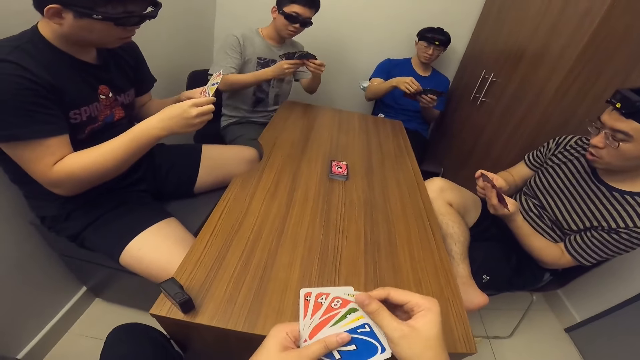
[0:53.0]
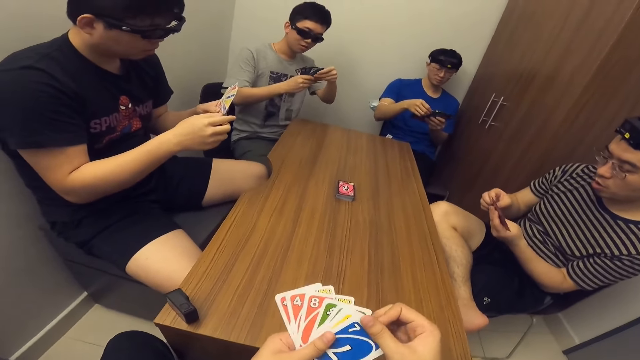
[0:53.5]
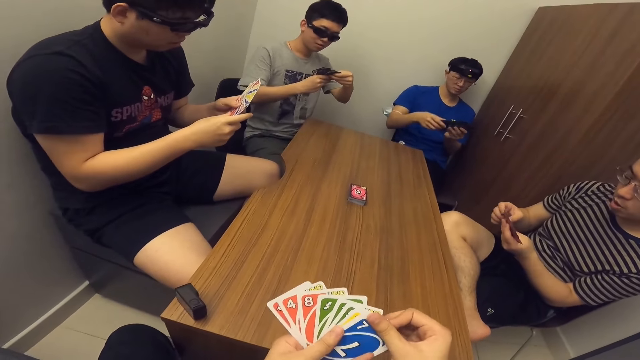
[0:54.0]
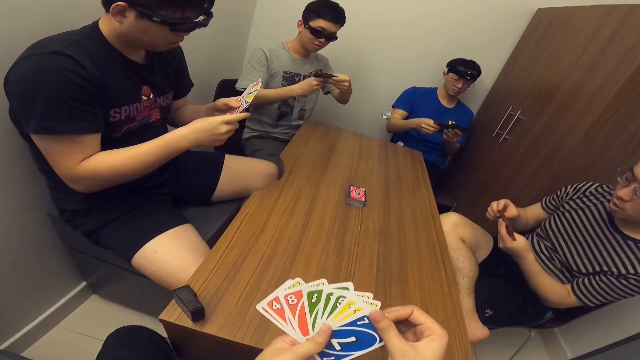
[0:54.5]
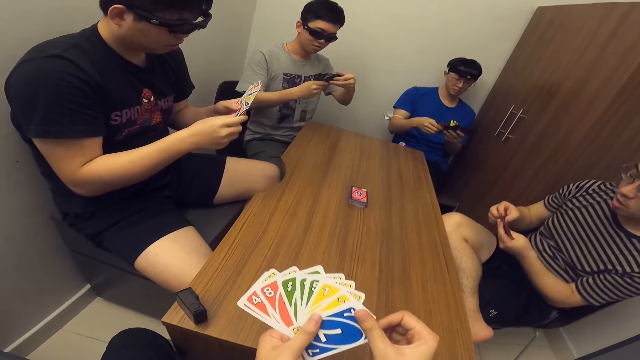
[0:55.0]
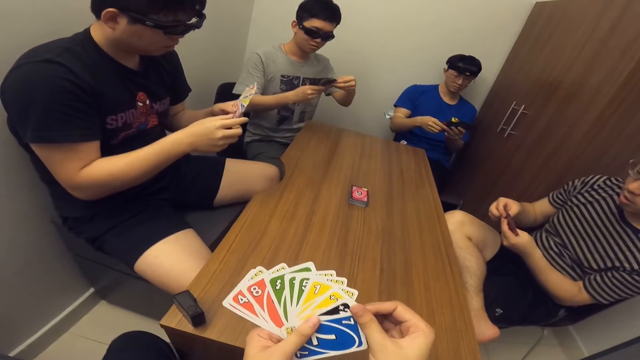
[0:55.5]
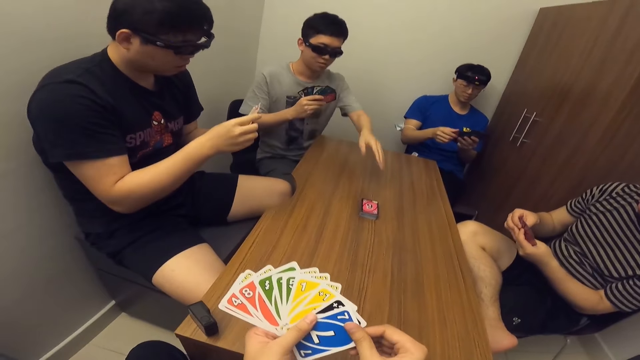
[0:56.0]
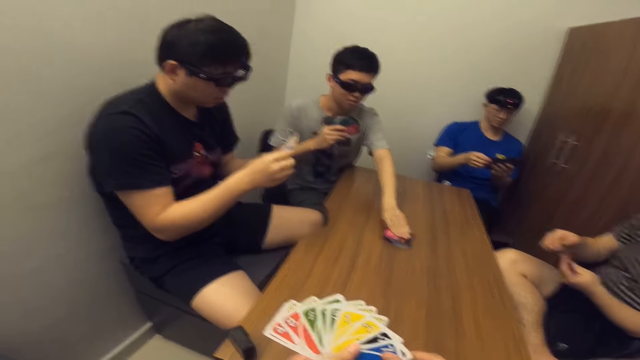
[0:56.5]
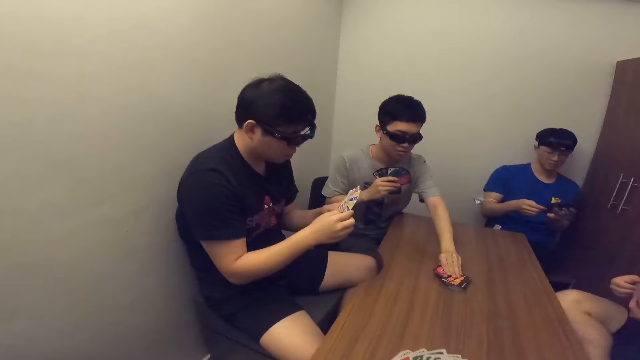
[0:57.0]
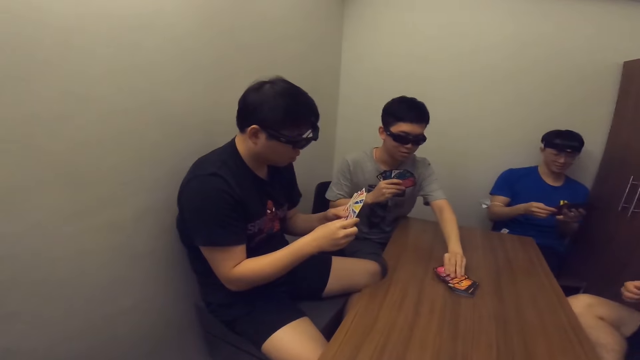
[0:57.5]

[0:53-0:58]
A man picks two cards from the deck of cards on the table with his left hand. The man touches the cards on the table.

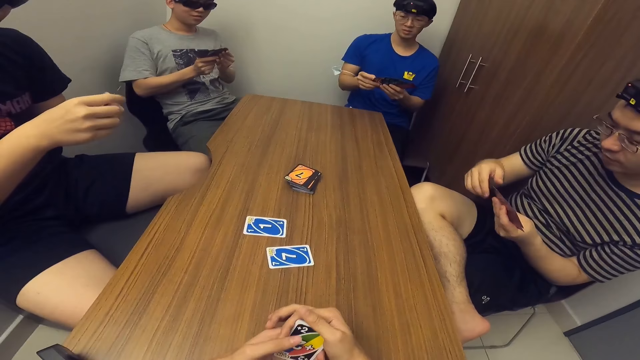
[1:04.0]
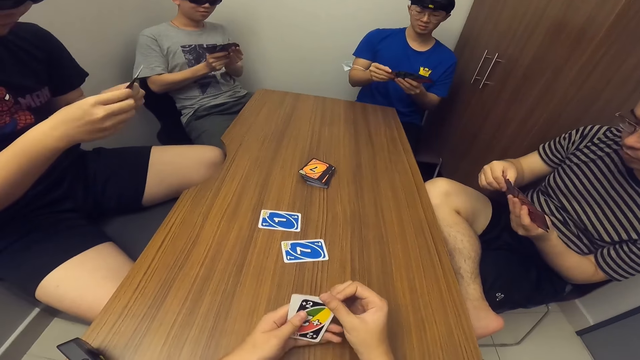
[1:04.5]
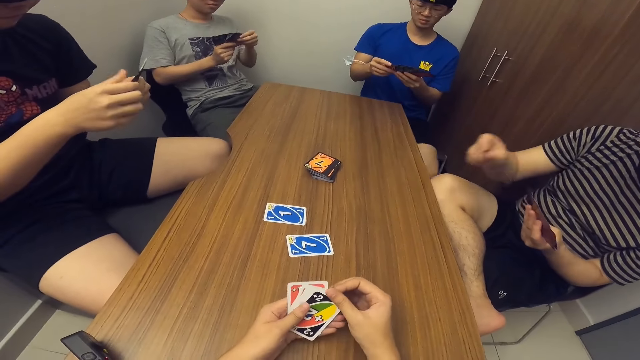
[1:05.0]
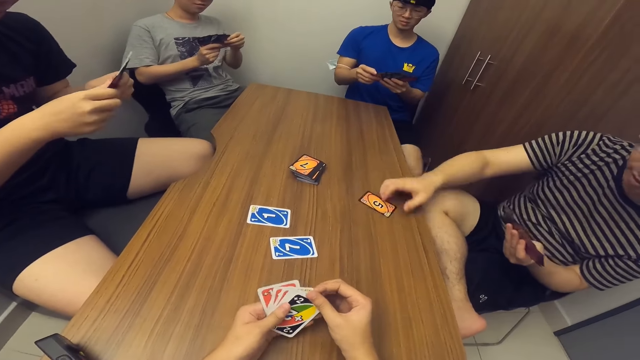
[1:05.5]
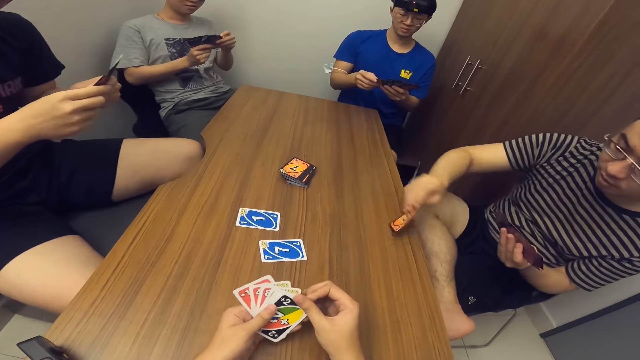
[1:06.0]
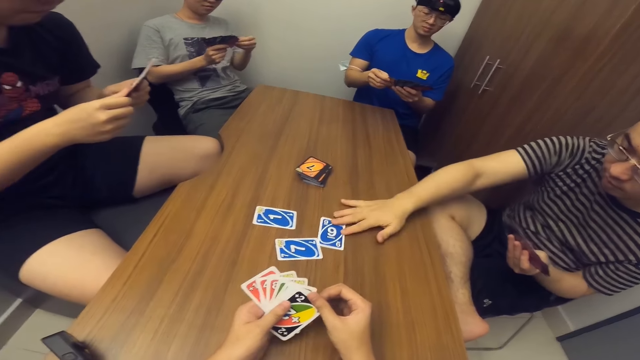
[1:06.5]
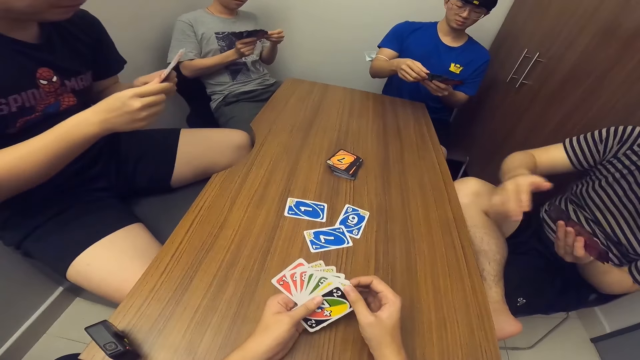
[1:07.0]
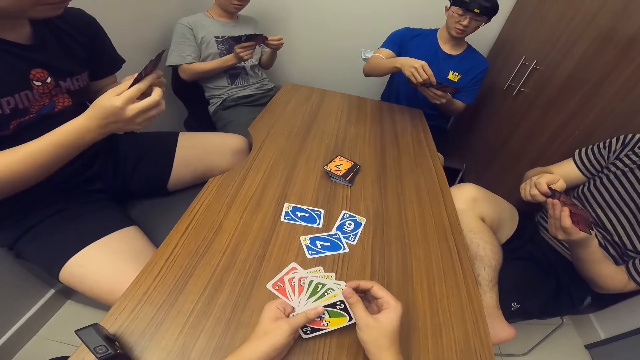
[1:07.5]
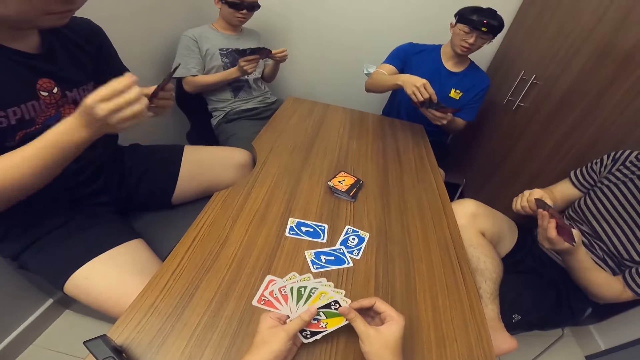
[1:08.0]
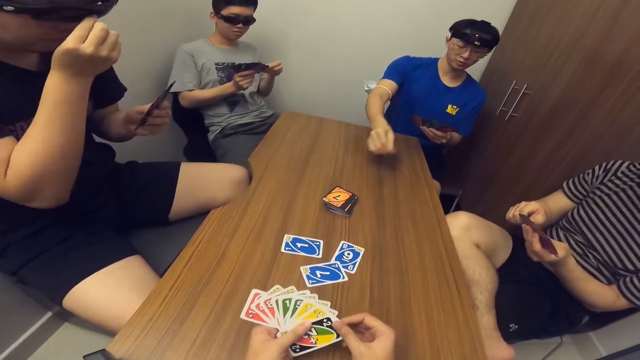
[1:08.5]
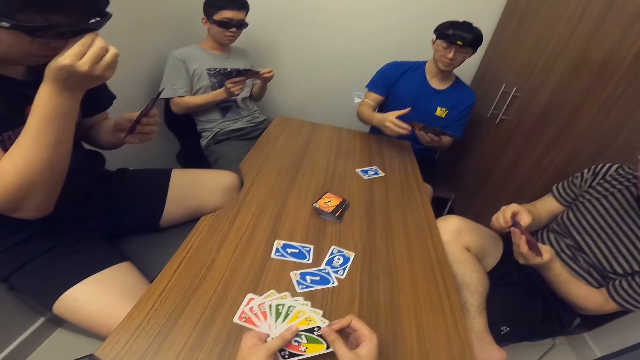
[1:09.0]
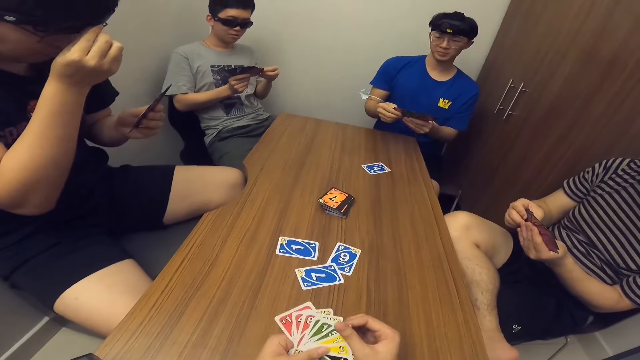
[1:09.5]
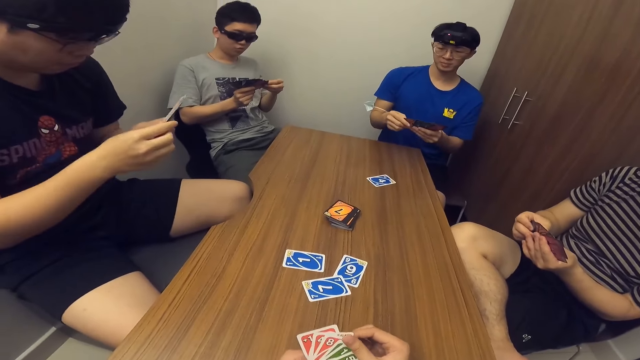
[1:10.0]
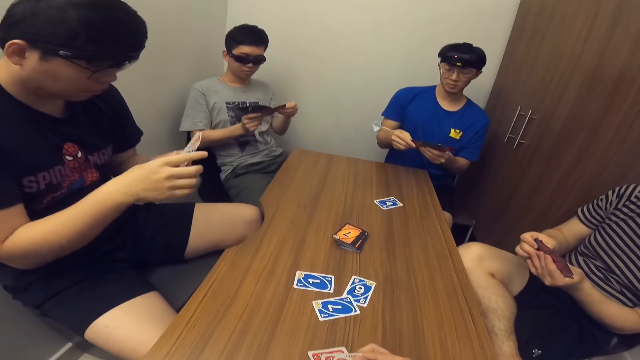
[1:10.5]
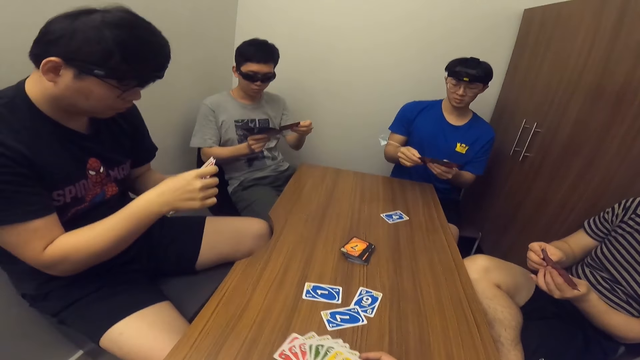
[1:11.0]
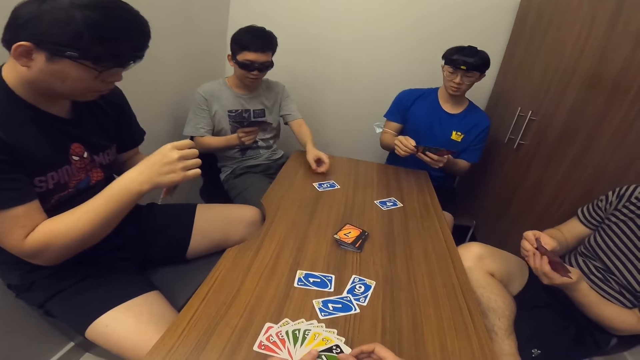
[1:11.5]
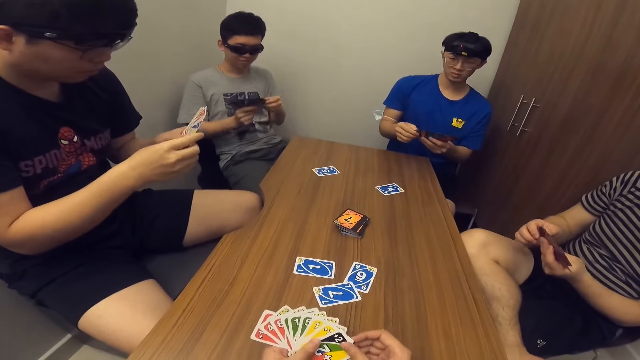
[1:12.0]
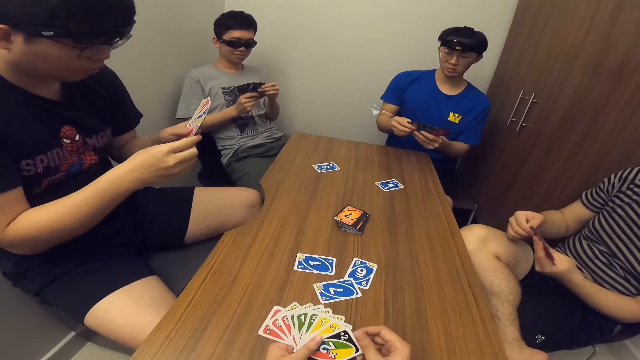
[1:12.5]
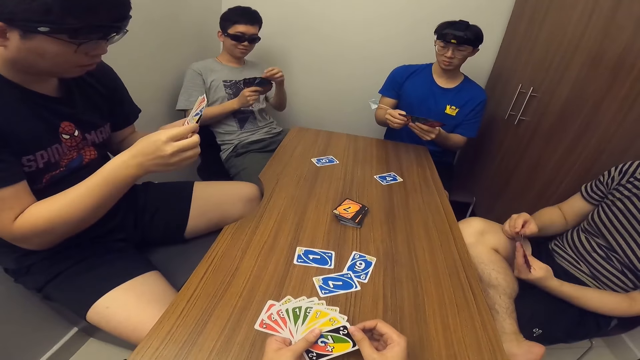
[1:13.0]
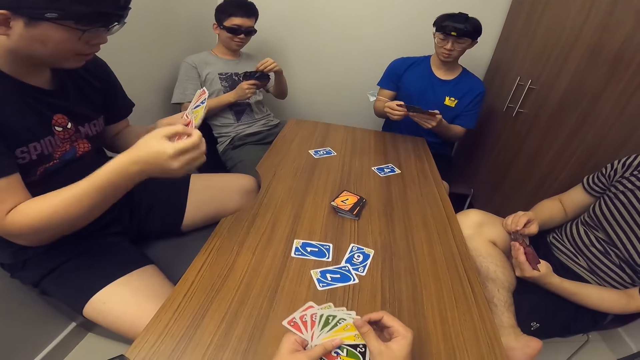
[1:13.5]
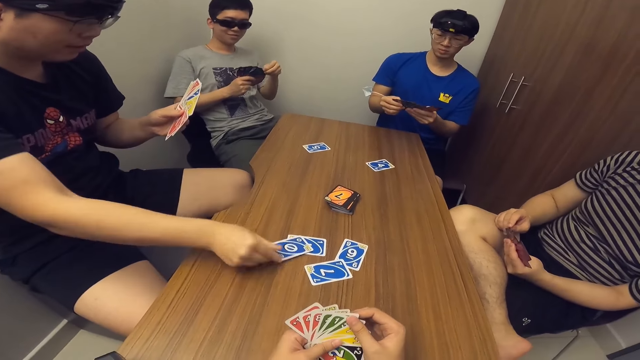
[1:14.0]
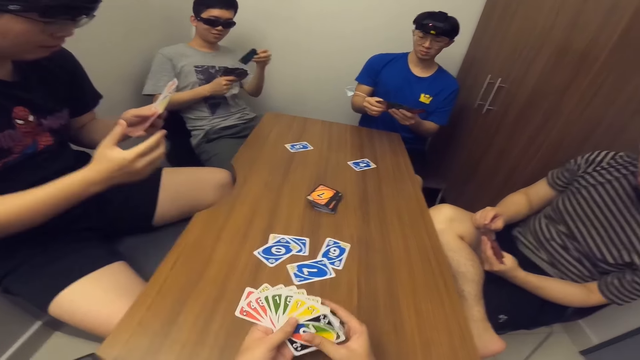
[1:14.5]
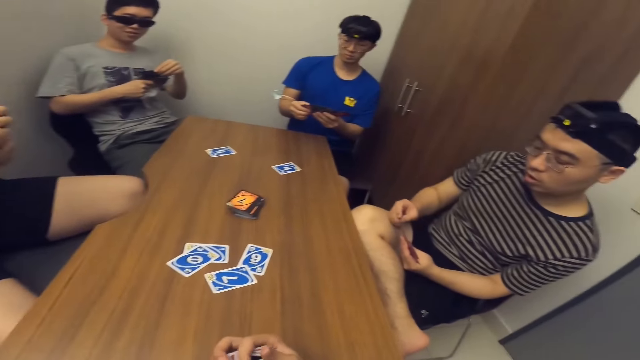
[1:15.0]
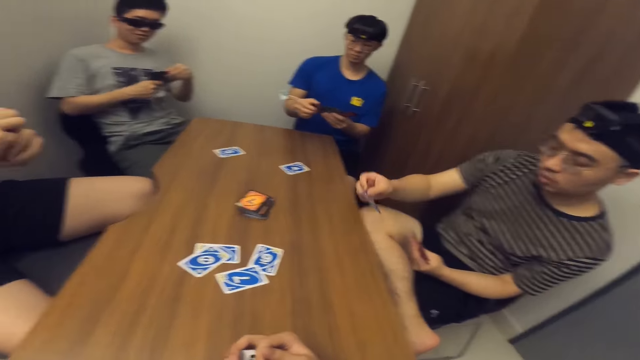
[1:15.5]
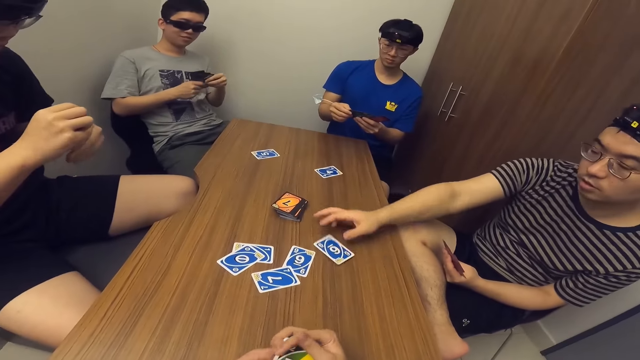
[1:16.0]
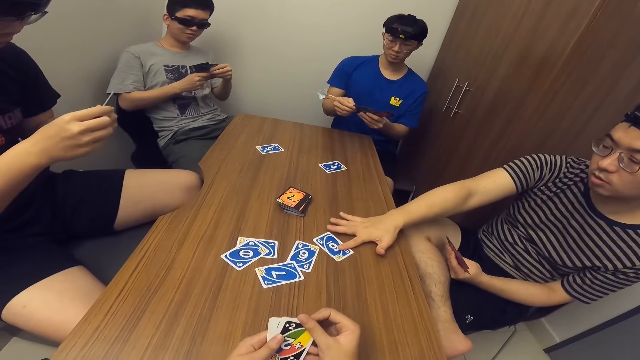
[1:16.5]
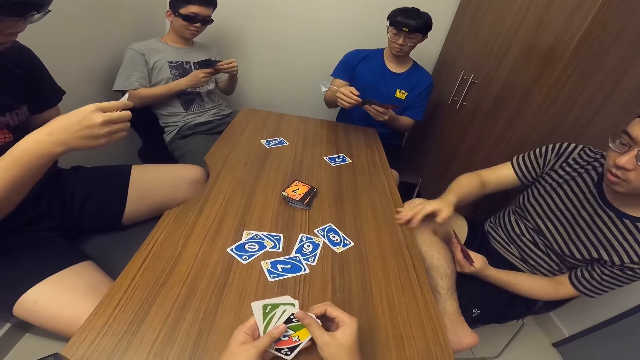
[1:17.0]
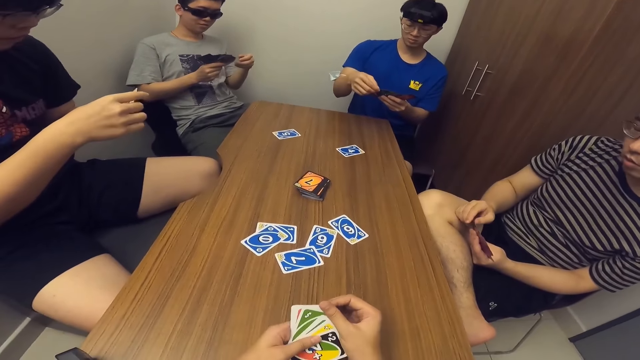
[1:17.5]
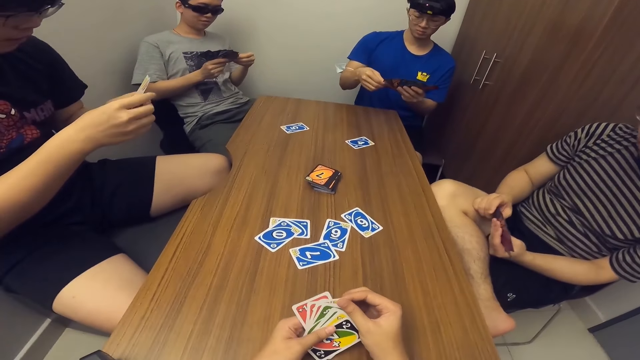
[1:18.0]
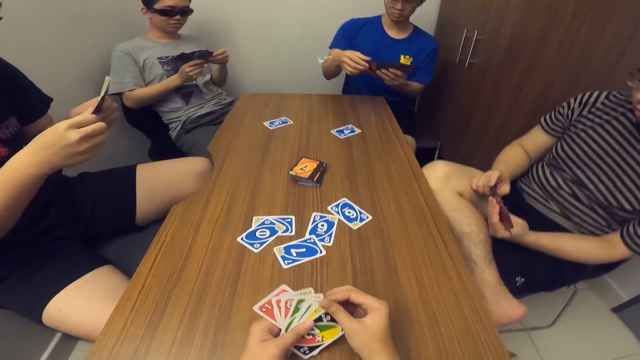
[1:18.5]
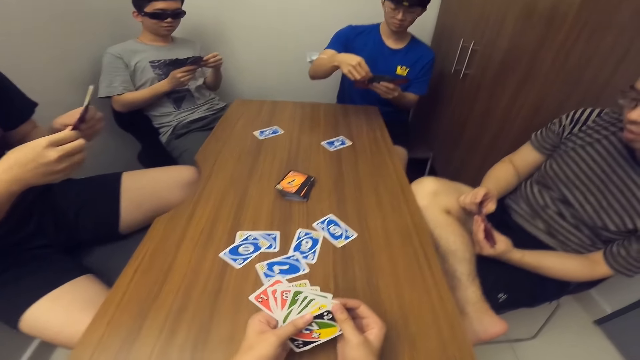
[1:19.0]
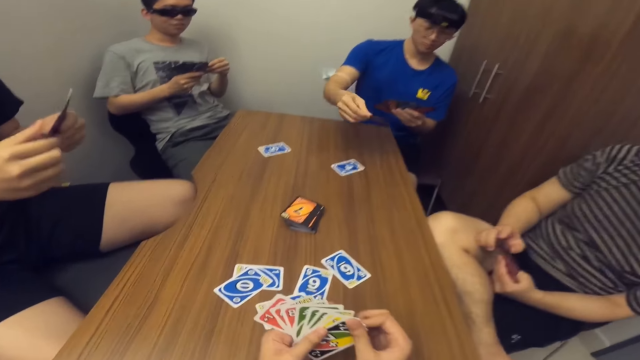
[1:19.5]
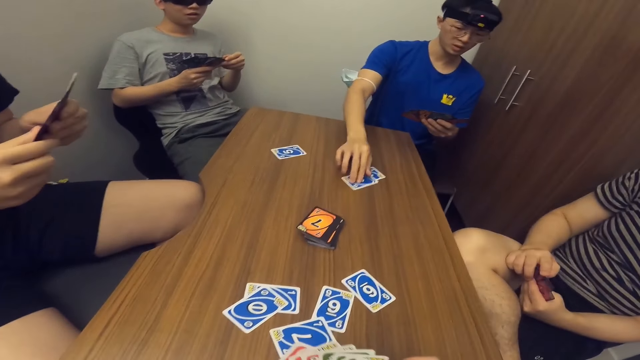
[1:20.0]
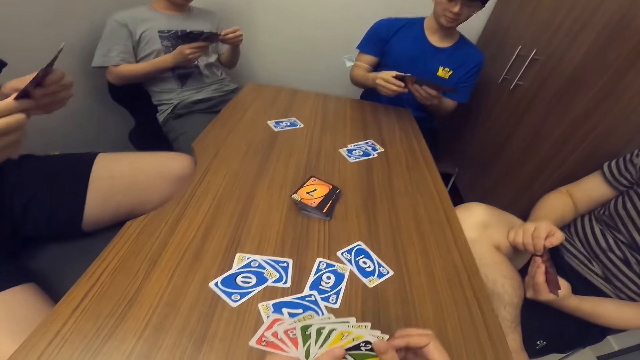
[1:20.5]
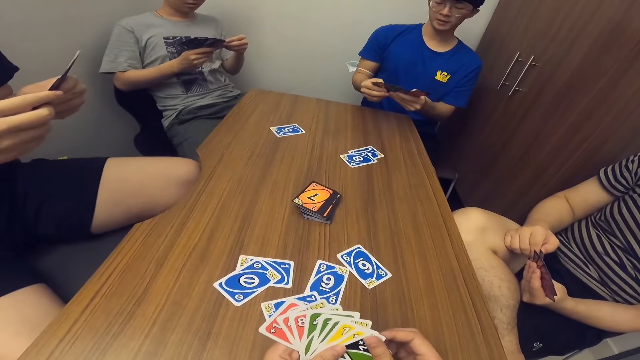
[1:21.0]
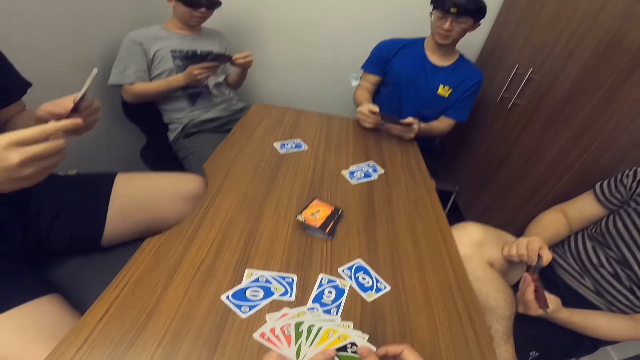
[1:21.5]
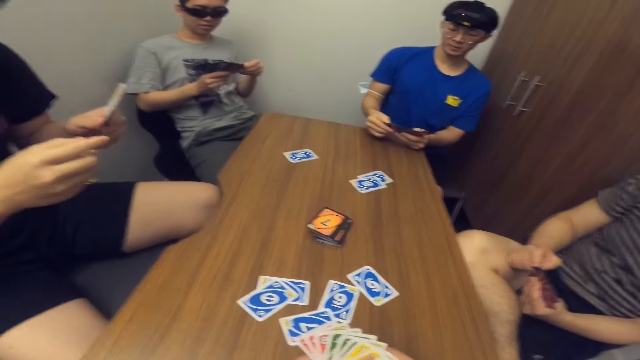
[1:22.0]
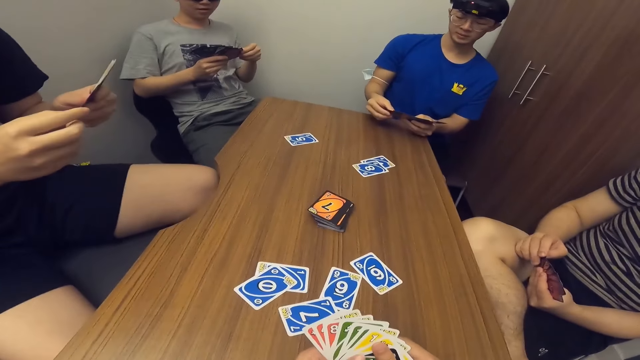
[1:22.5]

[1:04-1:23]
A man drops a card on the table with his right hand. Another man drops a card on the table with his right hand. A third man drops a card on the table with his left hand. A fourth man drops a card on the table with his right hand. The first man drops a card on the table with his right hand. The second man drops a card on the table with his right hand.
